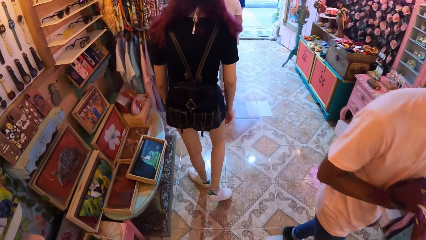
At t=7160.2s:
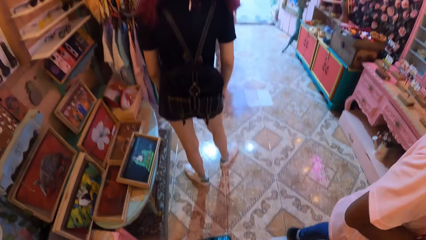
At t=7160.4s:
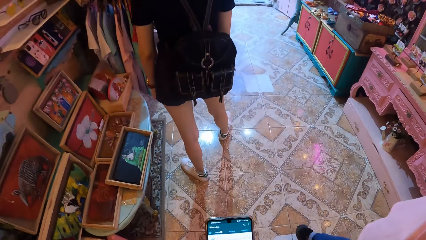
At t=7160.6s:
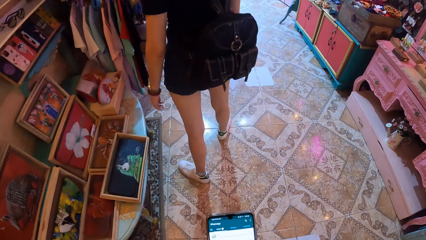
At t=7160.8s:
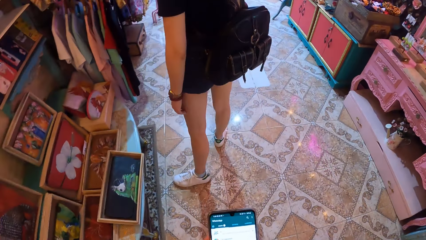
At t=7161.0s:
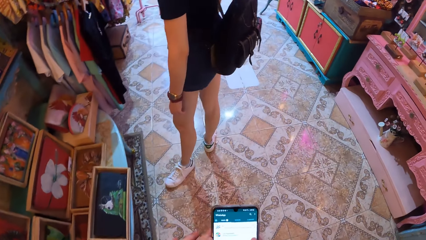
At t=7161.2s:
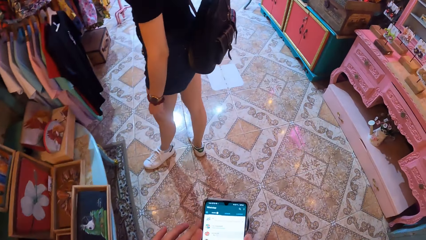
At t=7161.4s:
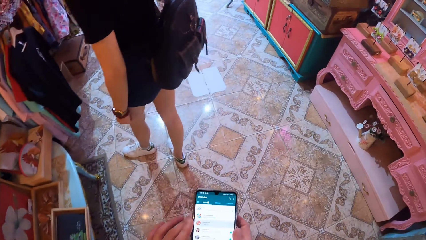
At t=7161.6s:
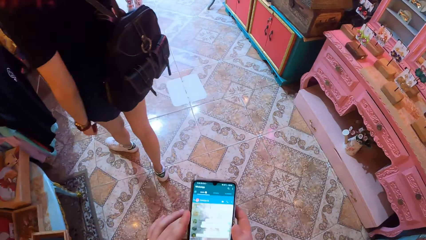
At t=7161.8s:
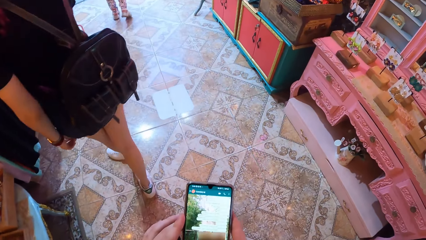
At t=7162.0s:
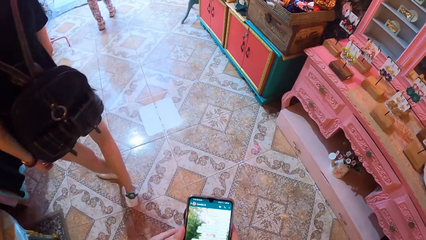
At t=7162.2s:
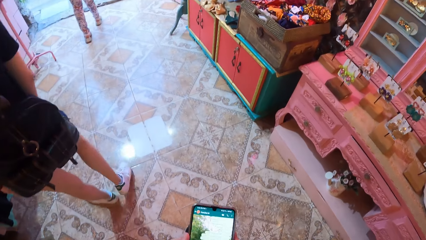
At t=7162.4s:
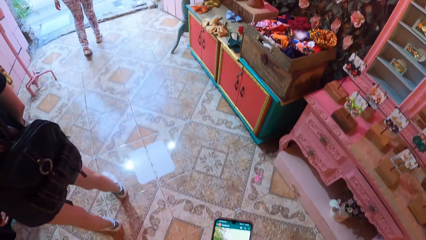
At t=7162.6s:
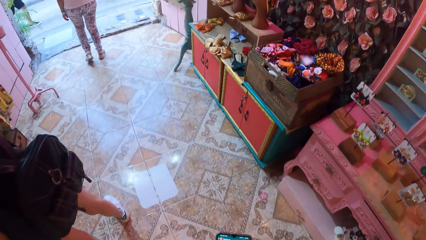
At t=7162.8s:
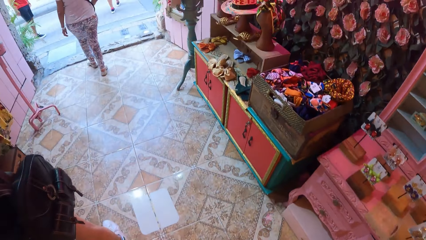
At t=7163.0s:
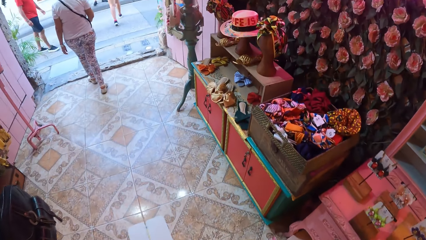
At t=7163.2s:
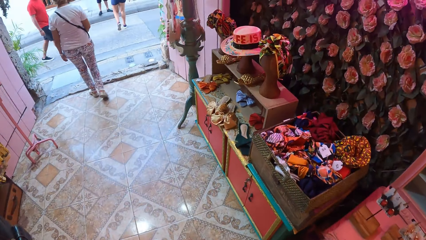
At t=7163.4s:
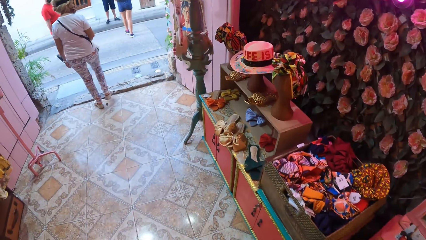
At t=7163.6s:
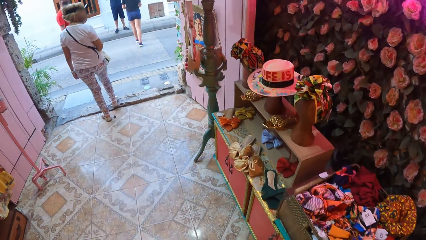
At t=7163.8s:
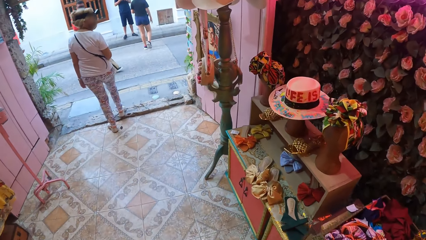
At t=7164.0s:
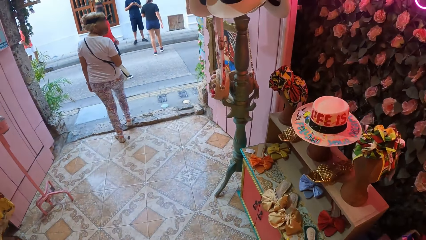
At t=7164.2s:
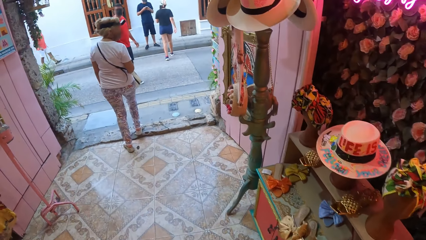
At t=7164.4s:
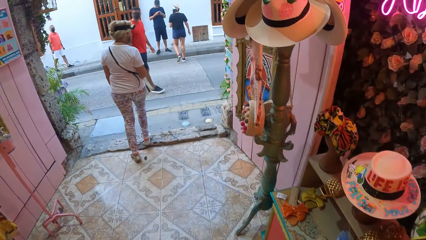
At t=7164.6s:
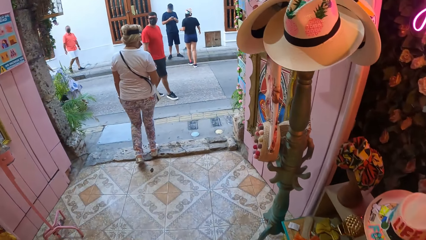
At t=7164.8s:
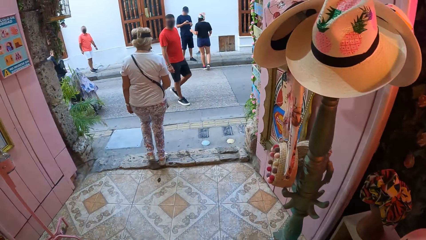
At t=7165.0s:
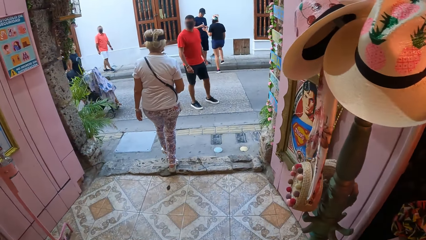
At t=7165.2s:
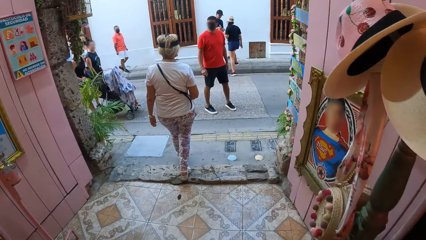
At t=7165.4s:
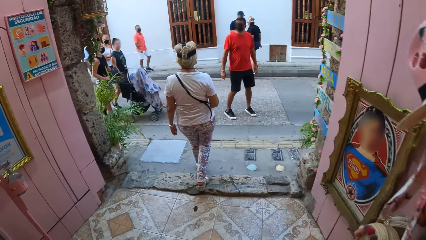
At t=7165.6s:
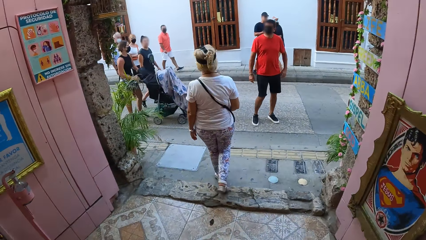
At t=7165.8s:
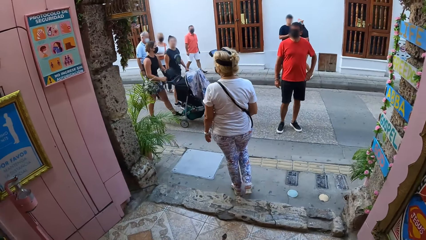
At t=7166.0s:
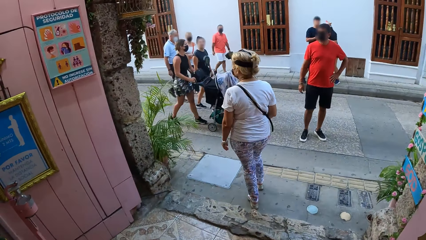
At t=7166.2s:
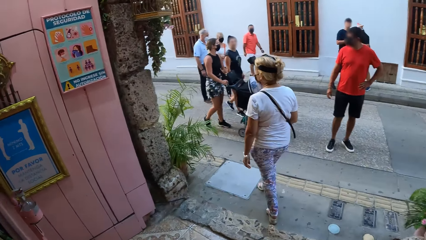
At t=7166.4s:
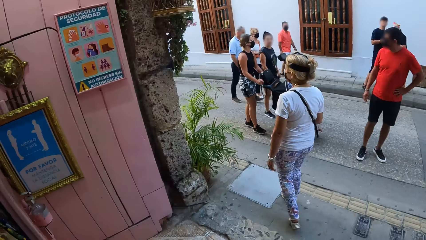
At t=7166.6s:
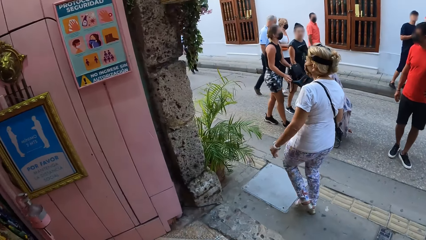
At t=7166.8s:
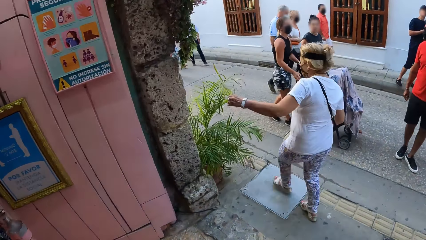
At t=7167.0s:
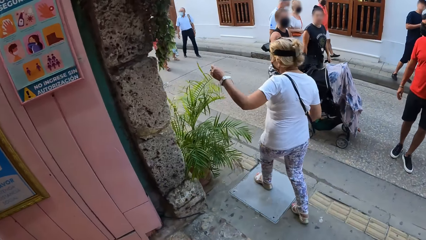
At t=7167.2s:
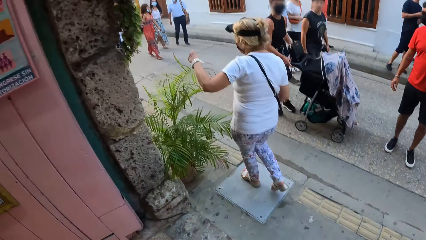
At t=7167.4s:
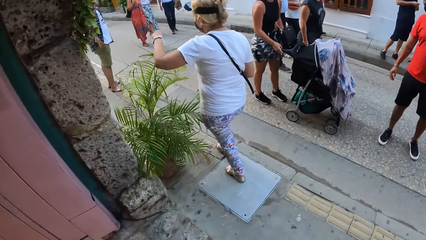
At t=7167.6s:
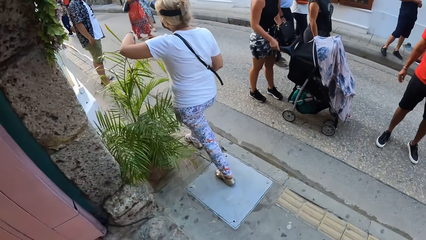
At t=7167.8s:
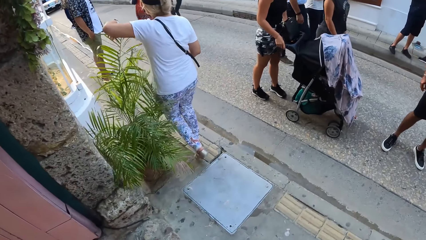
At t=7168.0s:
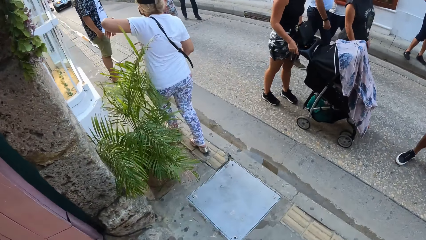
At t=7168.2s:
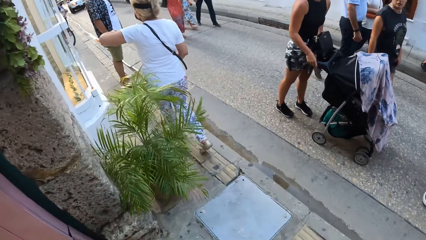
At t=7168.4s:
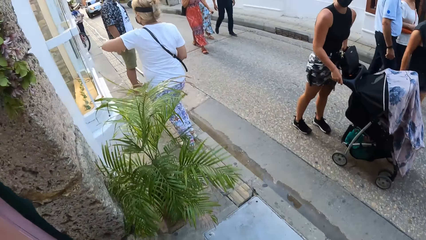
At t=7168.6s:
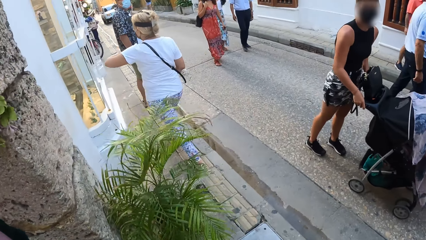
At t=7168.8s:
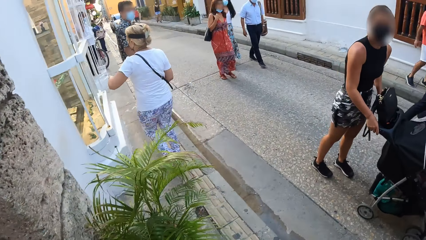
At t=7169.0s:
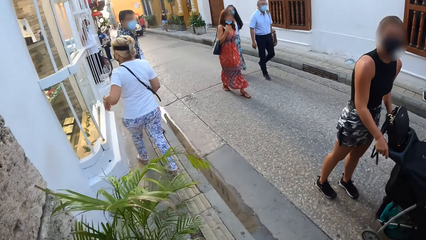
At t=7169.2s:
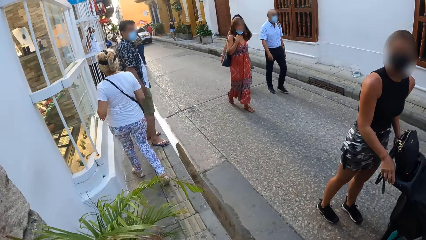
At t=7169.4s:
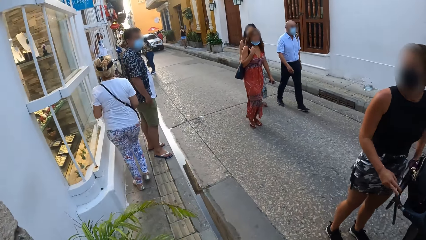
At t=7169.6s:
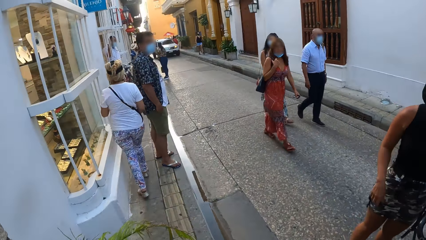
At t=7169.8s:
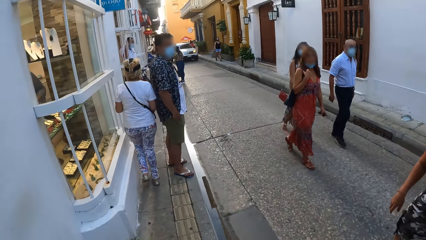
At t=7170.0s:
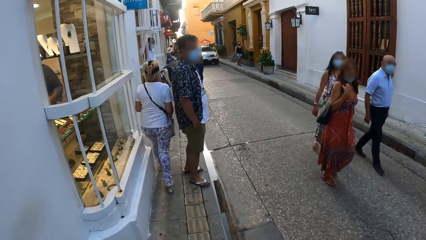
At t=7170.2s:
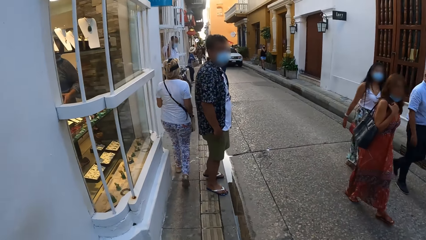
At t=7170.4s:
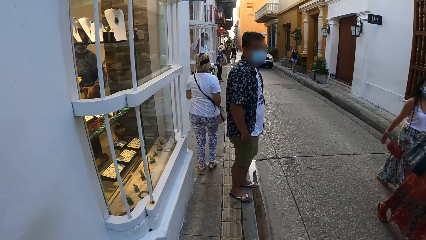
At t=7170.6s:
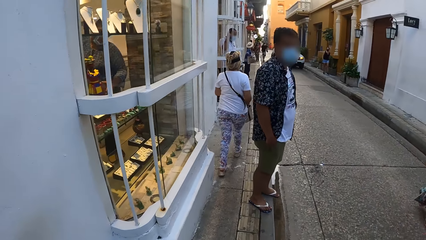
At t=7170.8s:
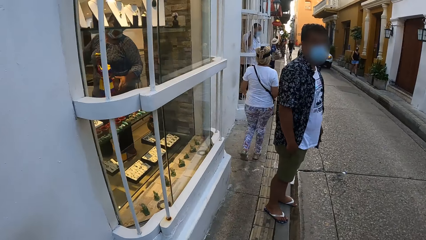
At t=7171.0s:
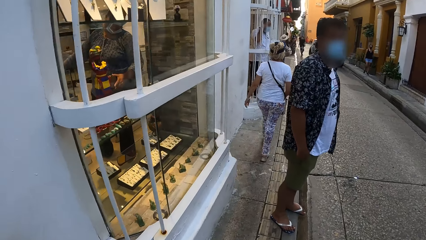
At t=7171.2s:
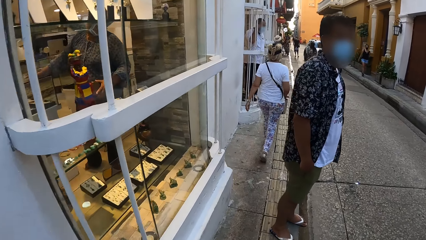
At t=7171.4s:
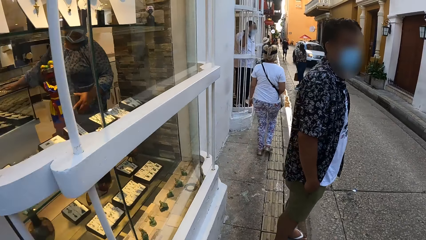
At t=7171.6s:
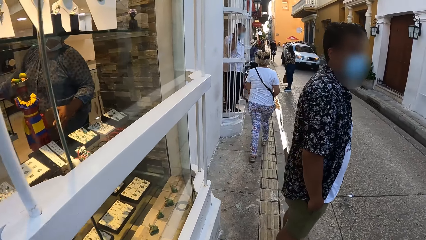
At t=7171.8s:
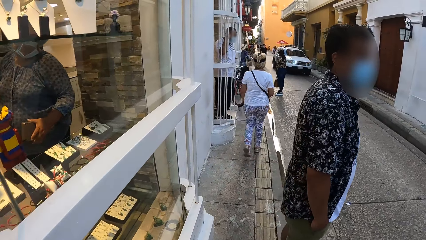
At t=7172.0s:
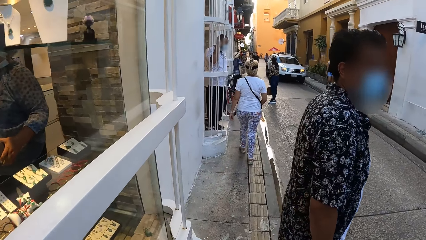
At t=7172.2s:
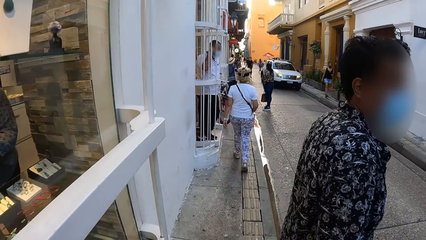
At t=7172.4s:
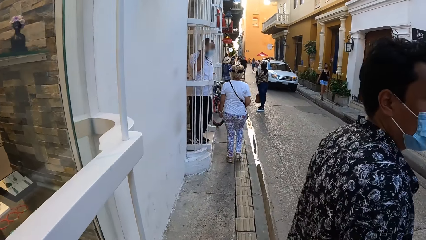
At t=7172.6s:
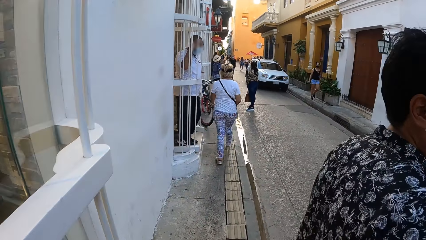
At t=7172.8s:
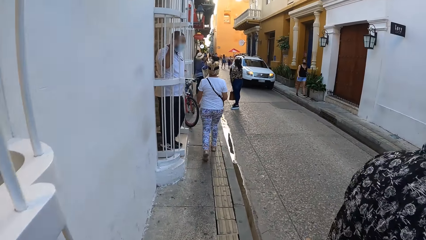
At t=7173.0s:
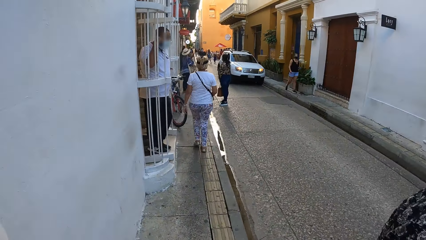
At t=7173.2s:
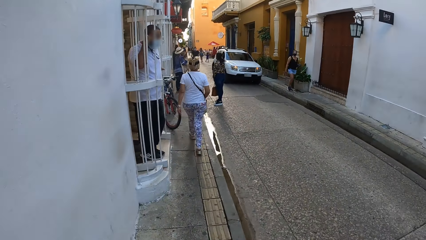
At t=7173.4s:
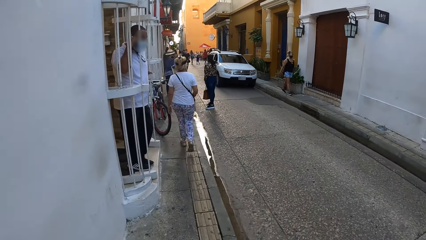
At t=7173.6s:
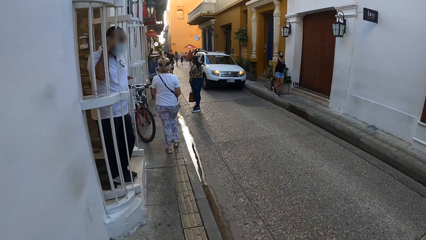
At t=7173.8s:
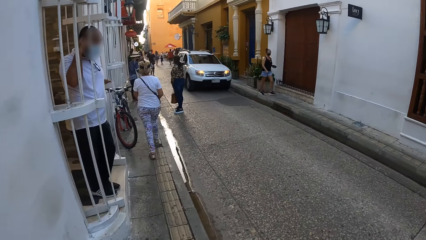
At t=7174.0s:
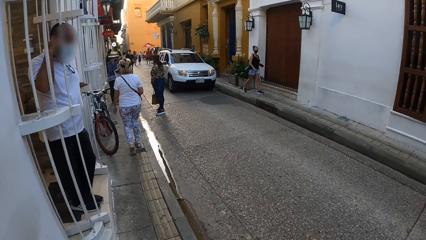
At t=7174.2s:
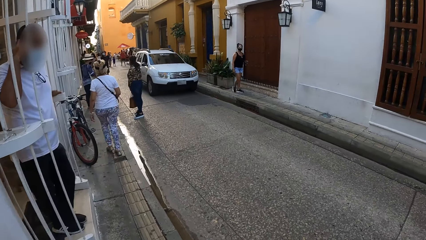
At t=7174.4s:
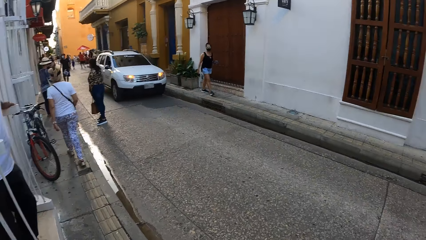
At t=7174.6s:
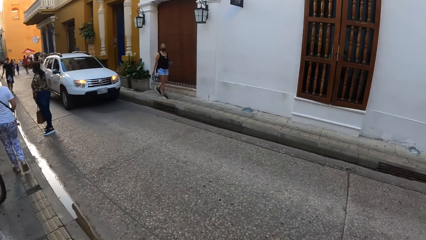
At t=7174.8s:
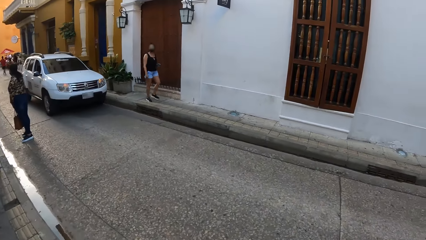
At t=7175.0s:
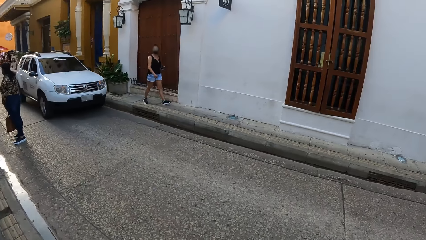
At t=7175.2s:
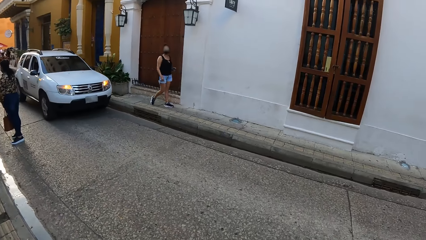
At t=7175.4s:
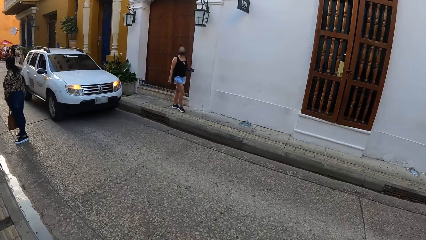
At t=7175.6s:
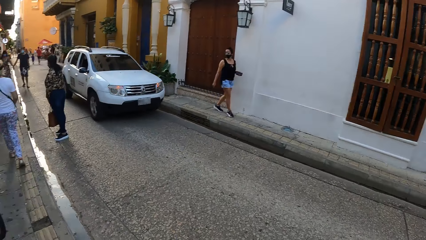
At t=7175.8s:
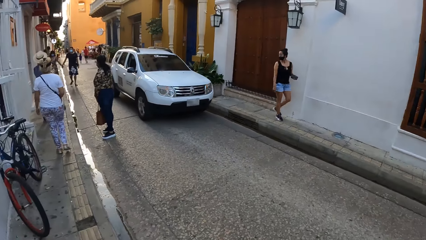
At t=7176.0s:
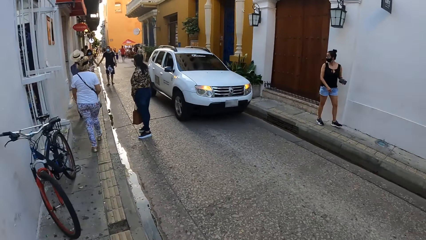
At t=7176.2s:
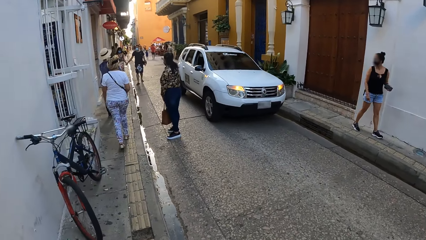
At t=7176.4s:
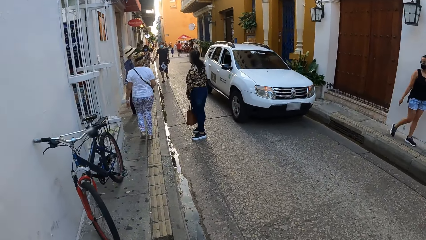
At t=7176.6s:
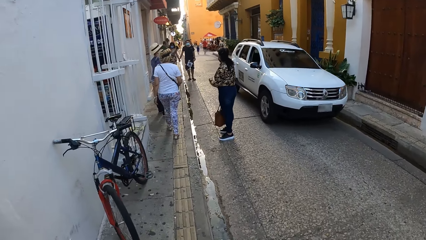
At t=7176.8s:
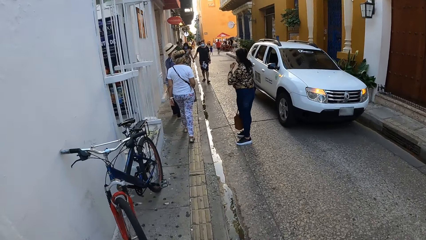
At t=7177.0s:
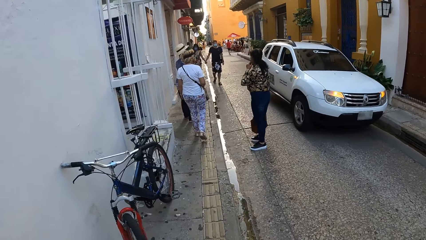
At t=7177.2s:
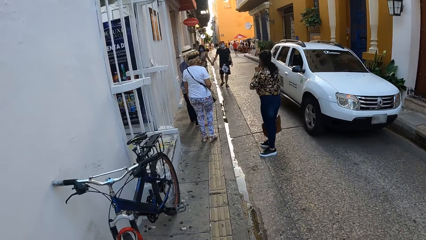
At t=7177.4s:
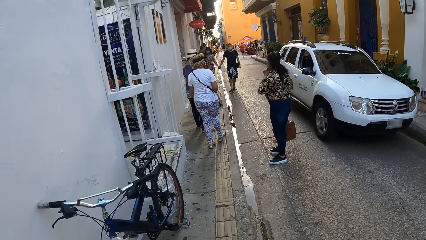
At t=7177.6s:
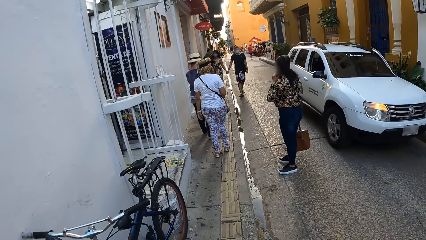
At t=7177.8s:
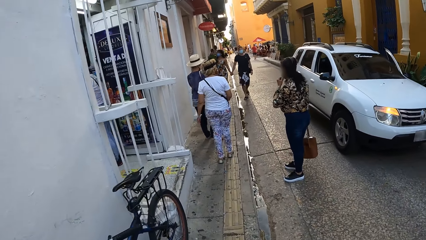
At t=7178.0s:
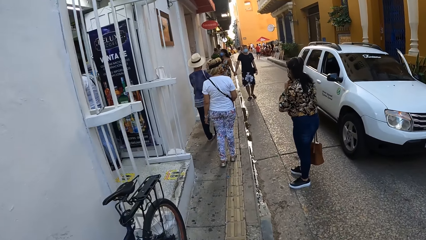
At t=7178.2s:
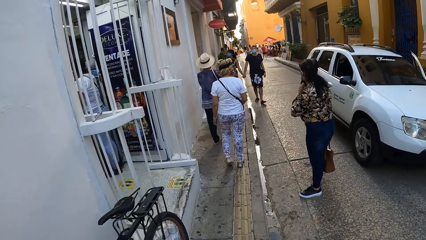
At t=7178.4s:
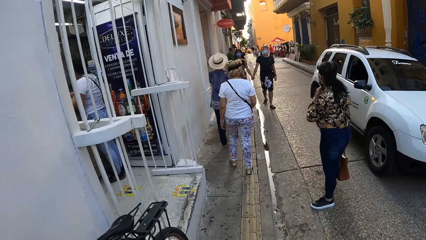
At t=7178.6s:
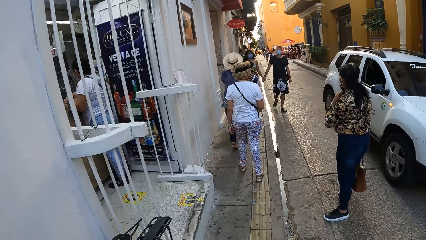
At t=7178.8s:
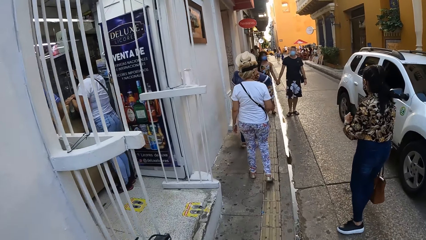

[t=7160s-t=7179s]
The camera wearer walks past the man. She operates the phone with her hands. She walks out of the mall. She walks past another man.
